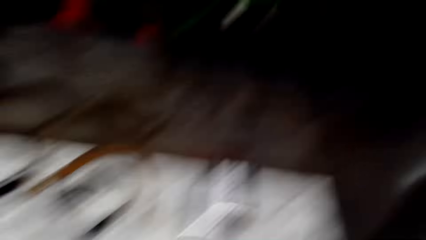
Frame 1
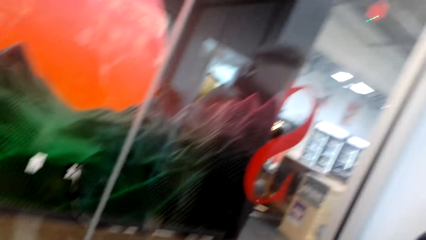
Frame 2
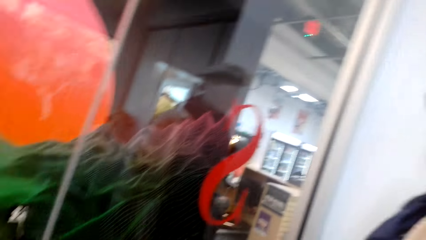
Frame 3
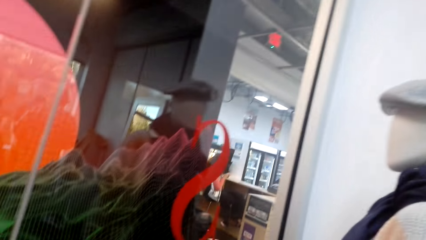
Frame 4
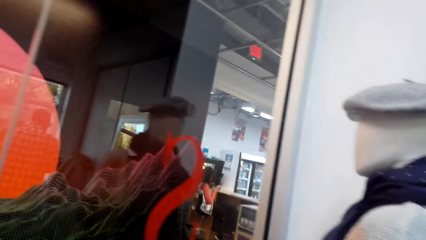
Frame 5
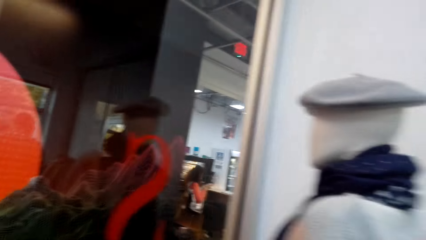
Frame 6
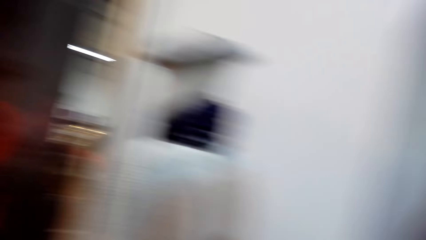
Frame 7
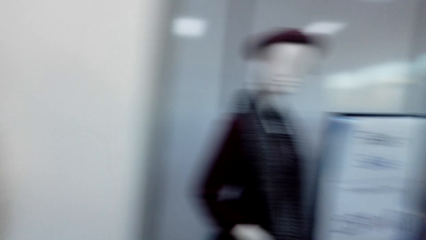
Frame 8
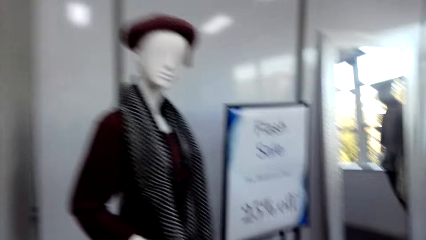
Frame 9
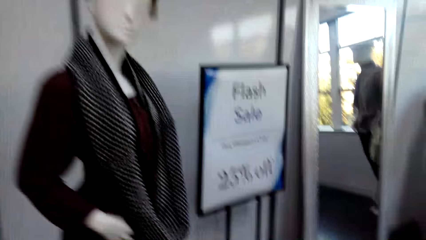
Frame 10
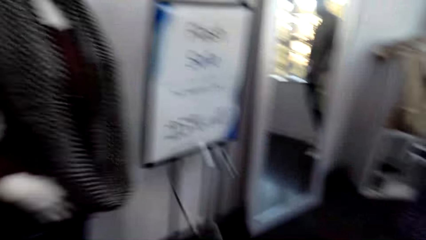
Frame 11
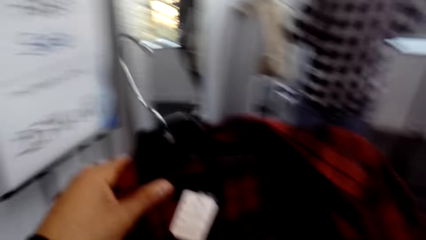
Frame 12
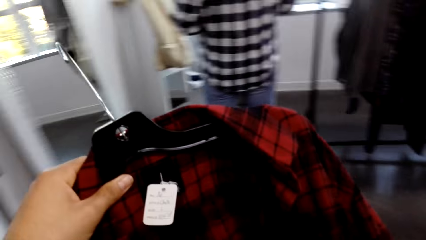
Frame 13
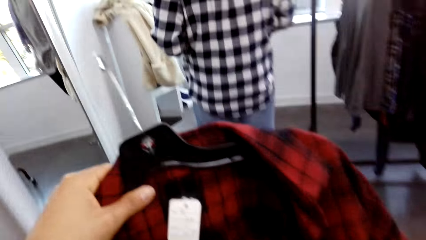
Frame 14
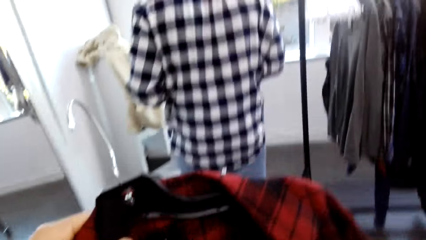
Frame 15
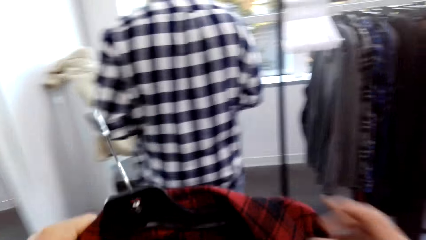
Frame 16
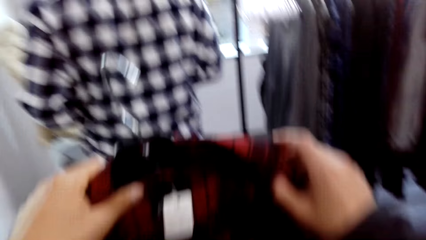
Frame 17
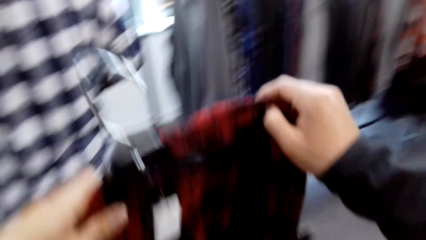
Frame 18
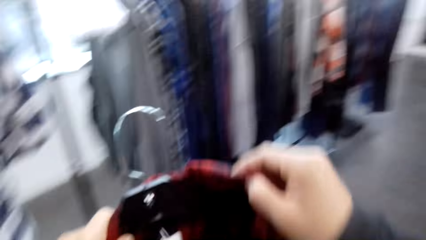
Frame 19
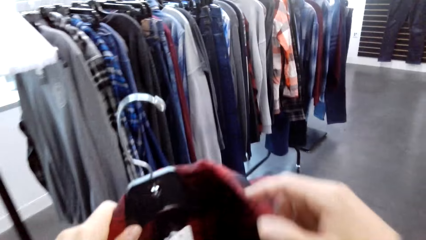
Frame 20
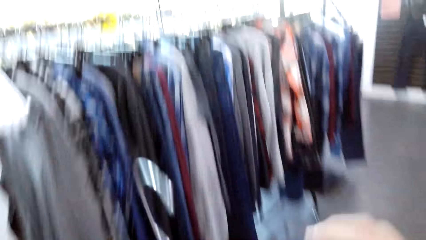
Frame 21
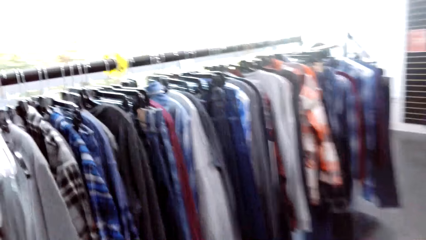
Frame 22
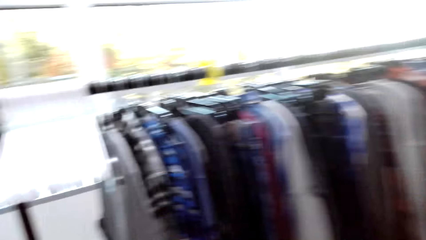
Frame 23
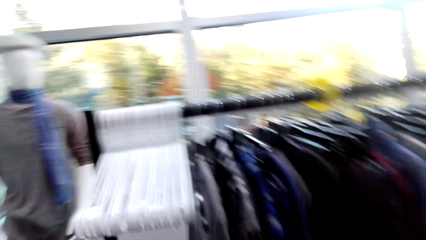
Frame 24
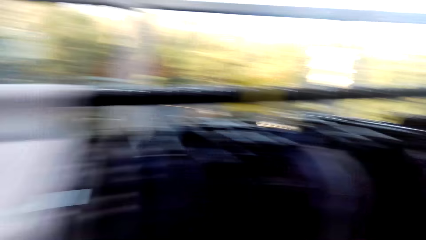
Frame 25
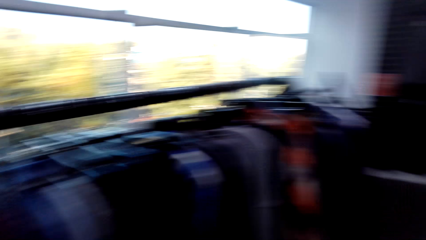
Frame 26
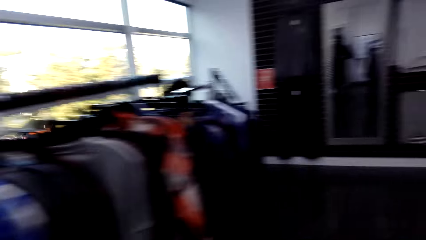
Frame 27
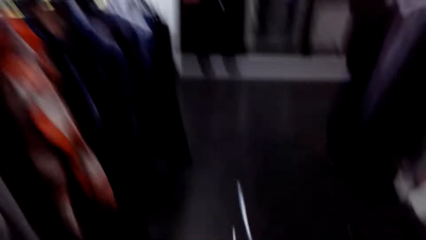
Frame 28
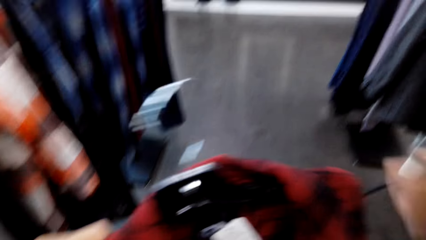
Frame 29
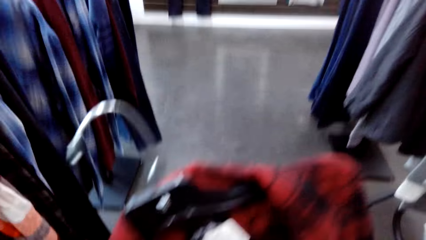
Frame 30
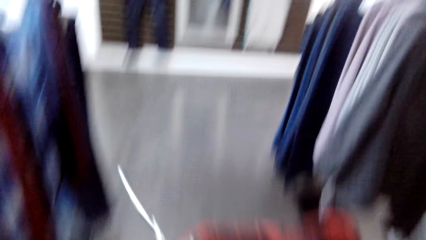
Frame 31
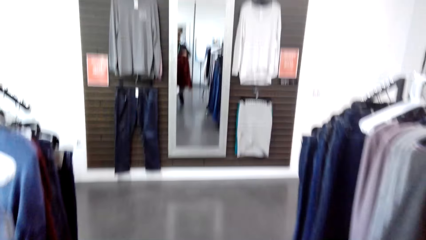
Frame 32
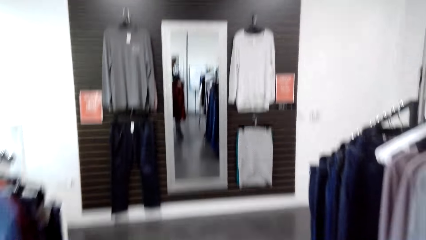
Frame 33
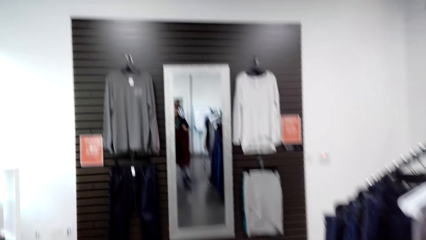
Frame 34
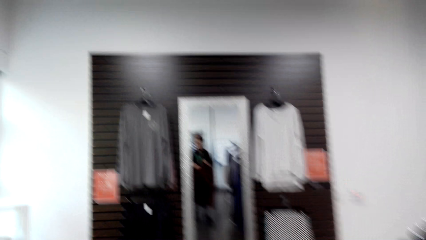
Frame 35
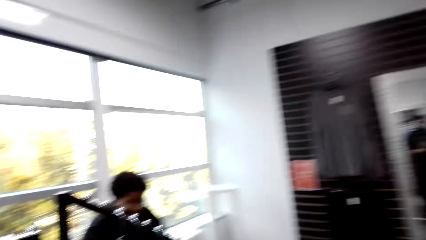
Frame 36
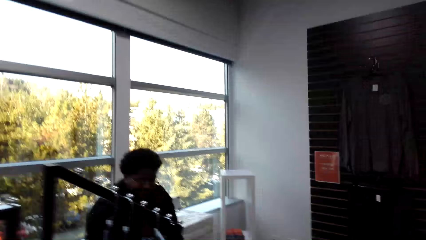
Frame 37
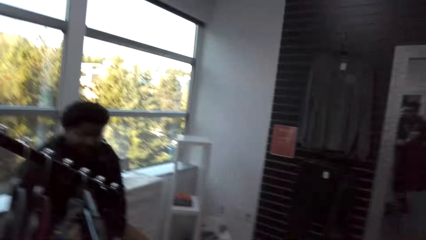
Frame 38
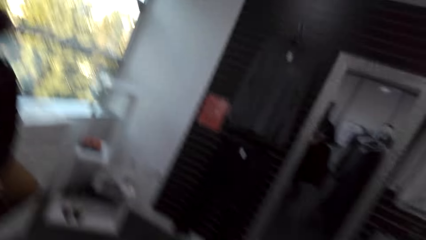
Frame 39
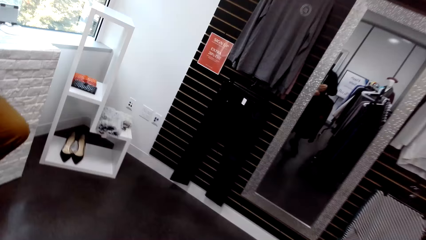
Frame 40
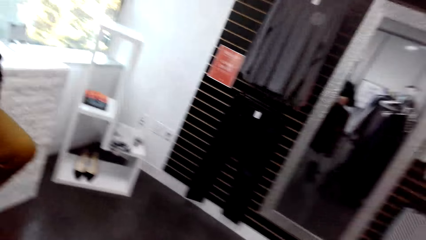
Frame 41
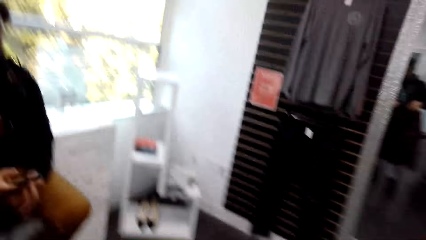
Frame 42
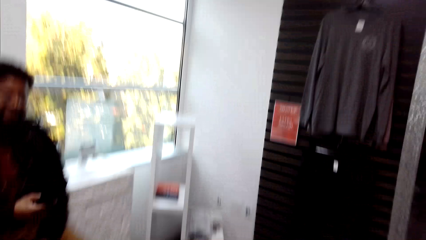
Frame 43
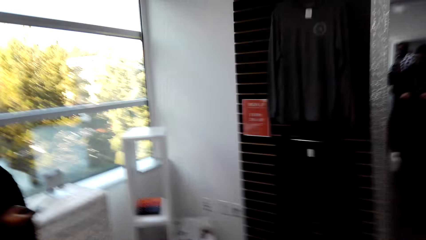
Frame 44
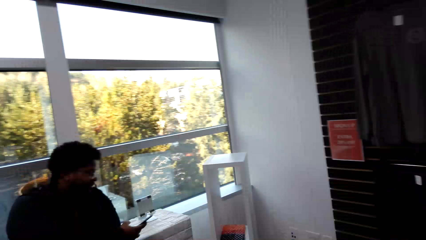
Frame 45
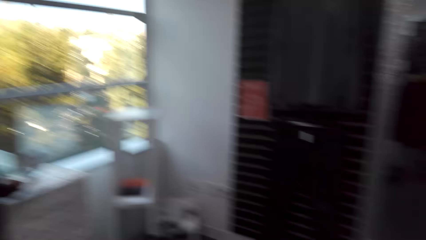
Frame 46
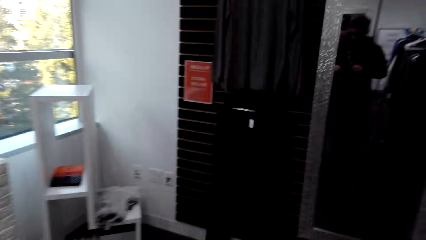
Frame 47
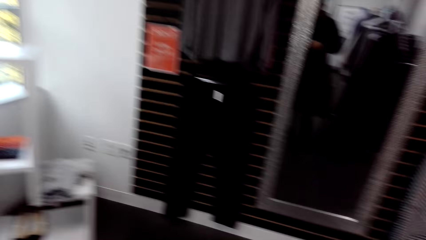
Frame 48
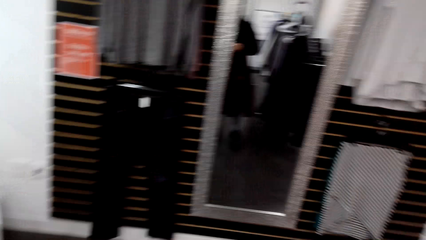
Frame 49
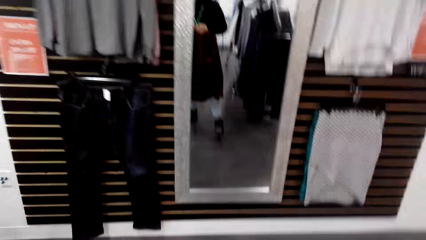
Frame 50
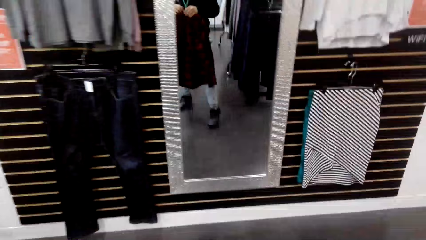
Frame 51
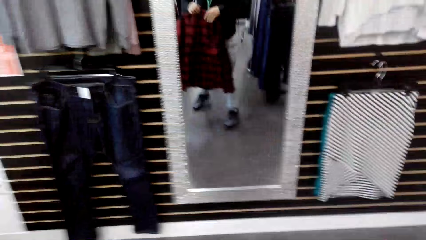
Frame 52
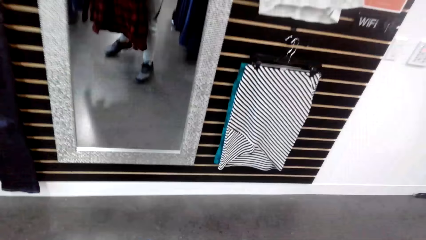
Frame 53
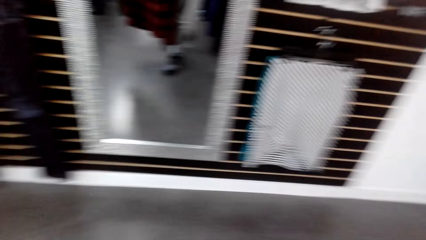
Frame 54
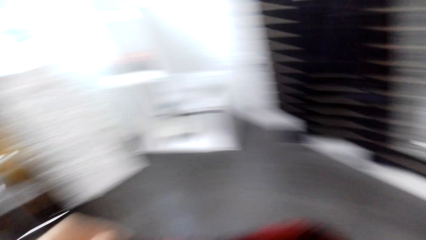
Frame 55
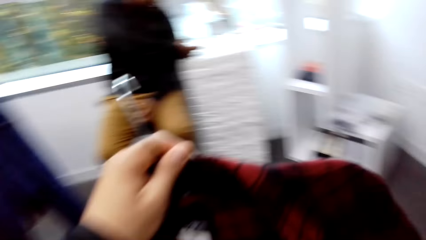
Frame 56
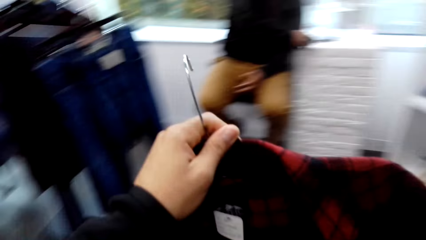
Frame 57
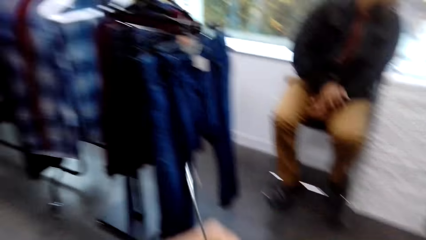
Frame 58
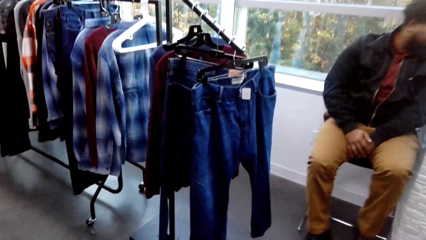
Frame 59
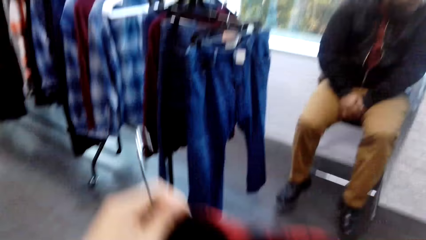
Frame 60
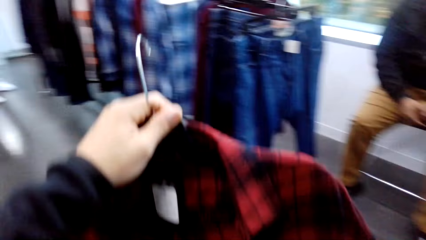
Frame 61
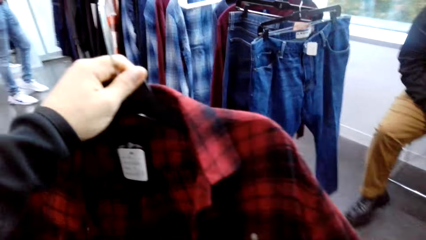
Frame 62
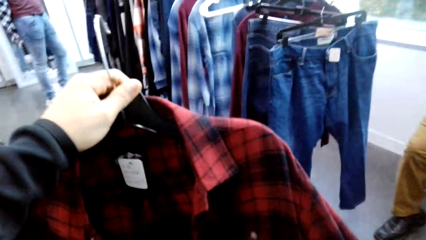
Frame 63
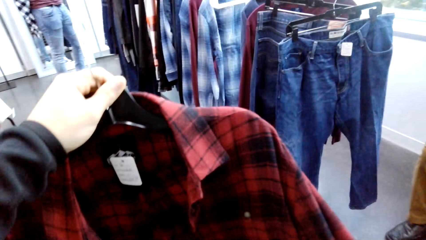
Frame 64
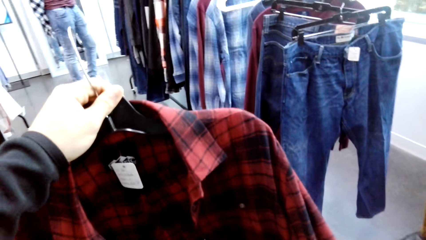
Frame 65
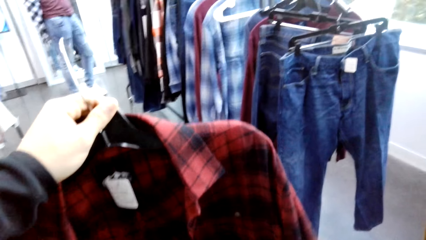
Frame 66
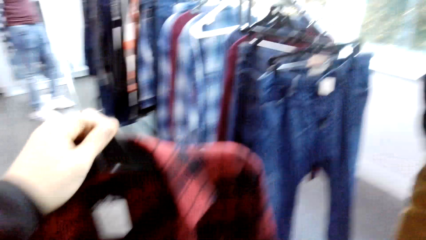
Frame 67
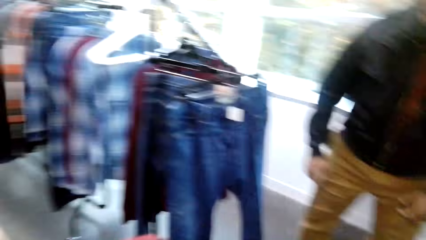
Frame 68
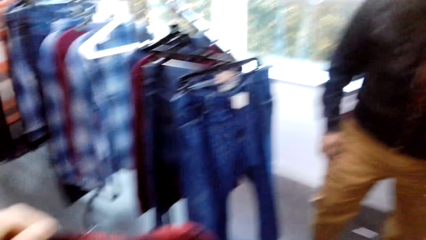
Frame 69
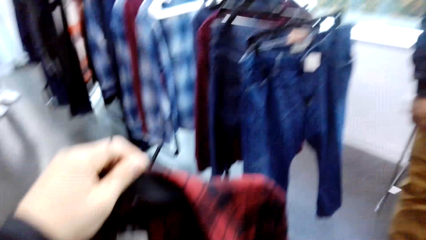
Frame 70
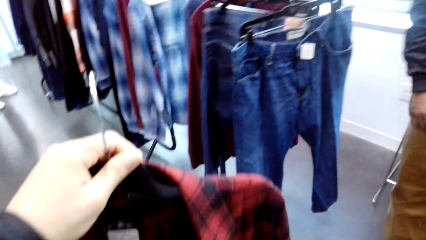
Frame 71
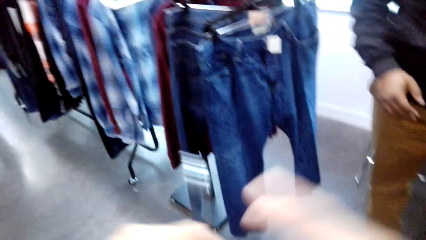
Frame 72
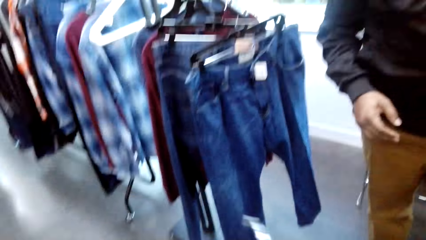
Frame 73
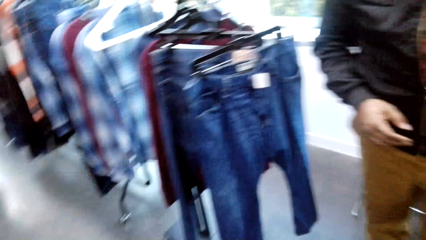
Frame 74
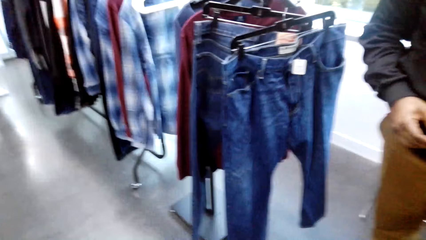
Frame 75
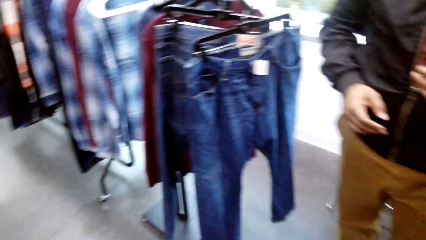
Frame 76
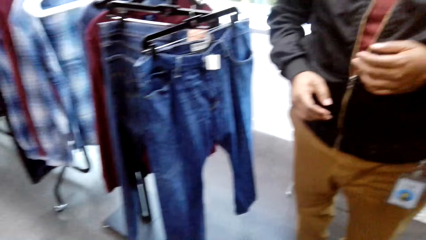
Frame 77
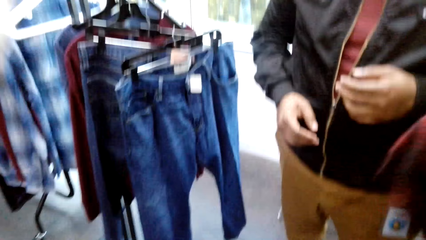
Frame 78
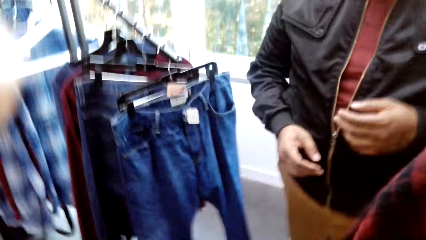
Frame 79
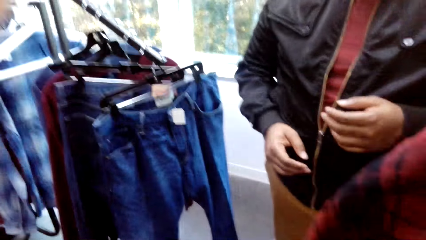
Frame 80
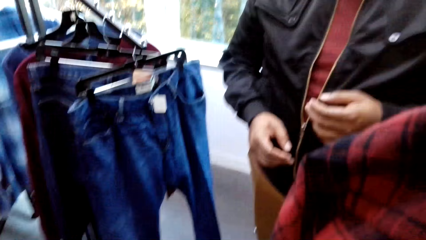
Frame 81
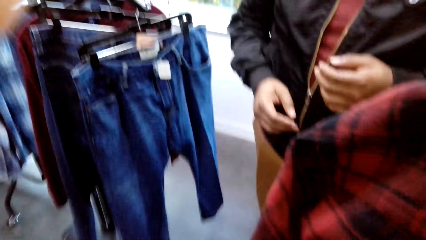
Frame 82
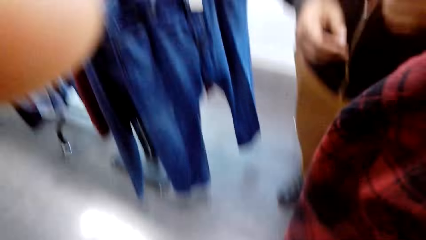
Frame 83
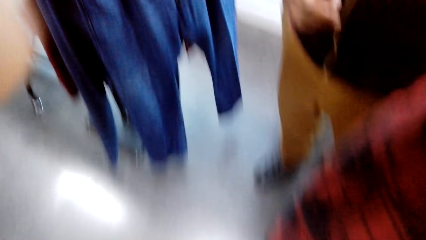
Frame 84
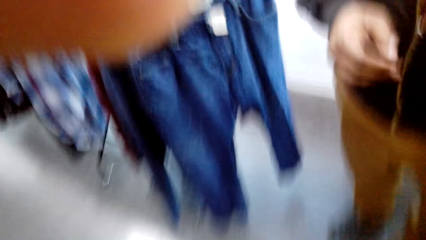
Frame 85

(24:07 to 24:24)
The camera wearer looks around and walks around. A person holds a cloth. The camera wearer holds on to the shirt. The person walks around. The camera wearer looks around. The person walks towards the mirror. Another person is standing and stares around.
